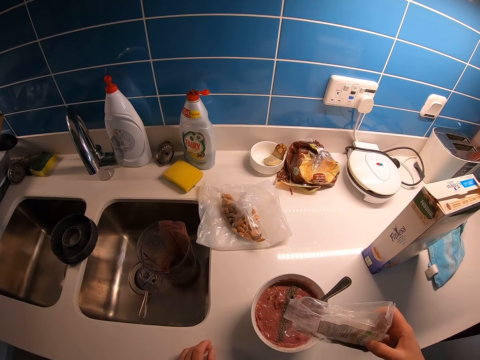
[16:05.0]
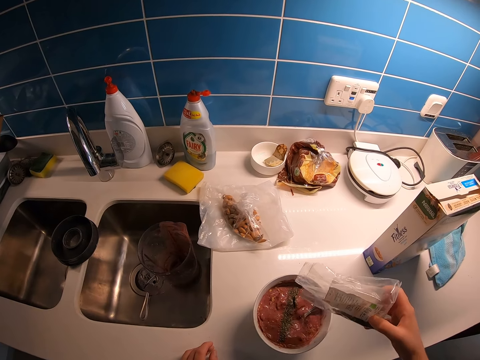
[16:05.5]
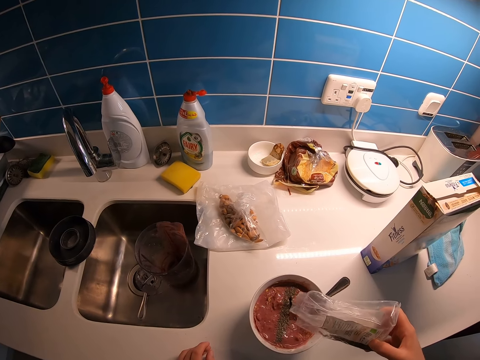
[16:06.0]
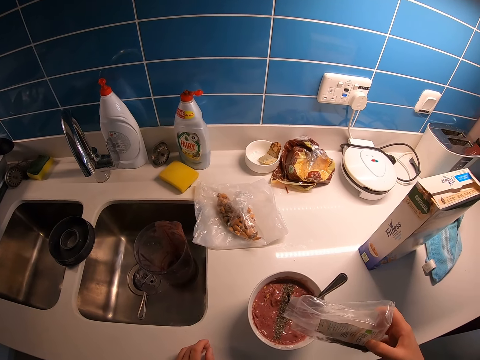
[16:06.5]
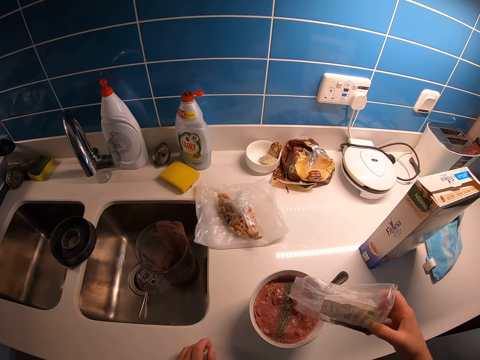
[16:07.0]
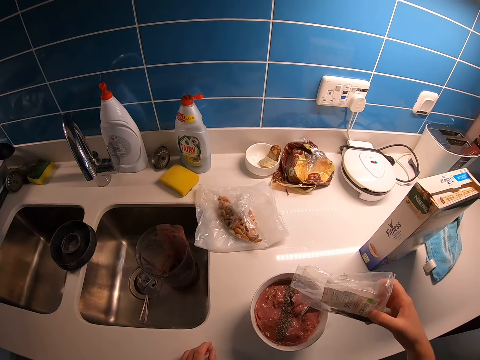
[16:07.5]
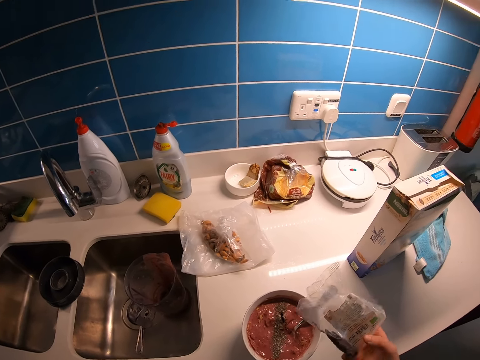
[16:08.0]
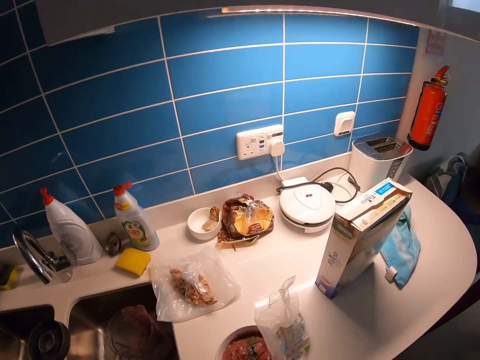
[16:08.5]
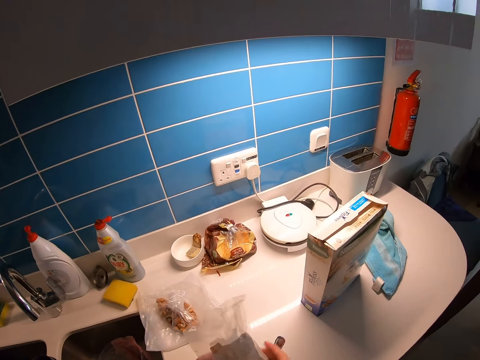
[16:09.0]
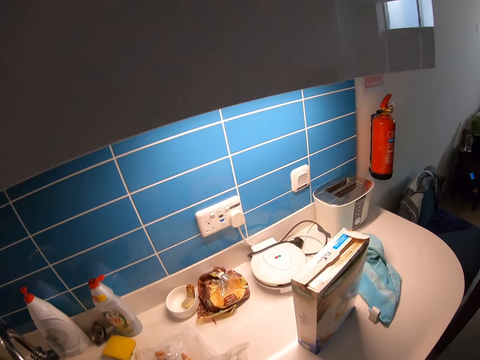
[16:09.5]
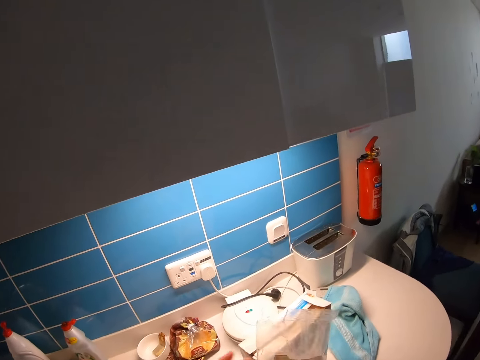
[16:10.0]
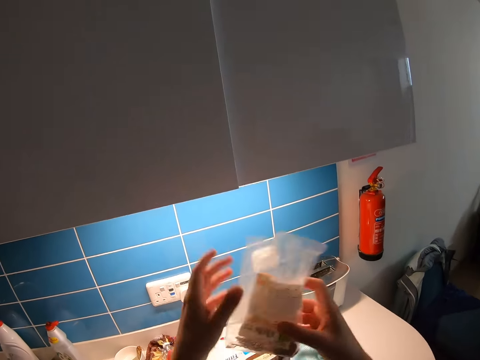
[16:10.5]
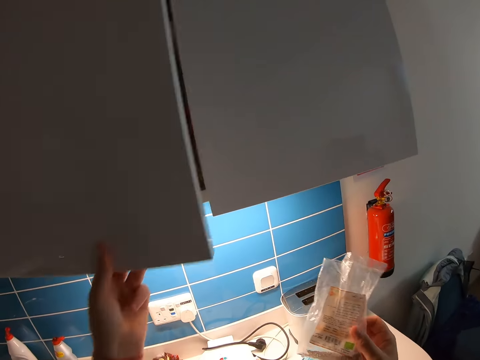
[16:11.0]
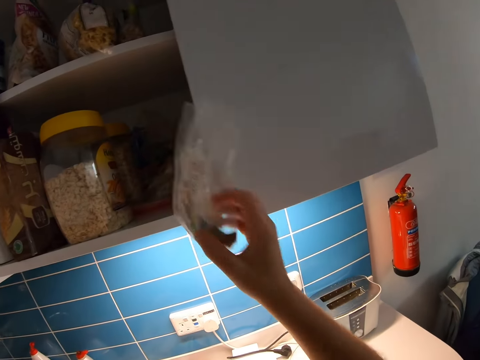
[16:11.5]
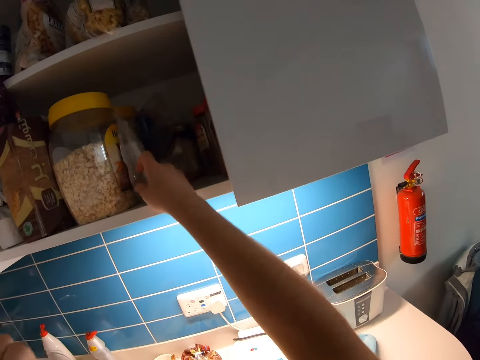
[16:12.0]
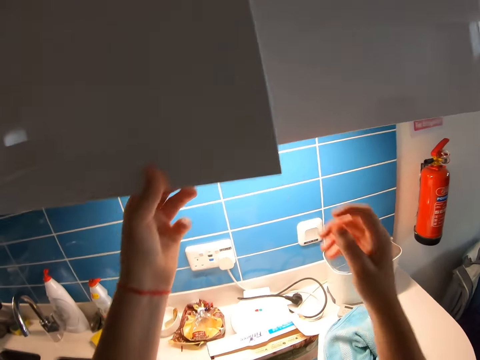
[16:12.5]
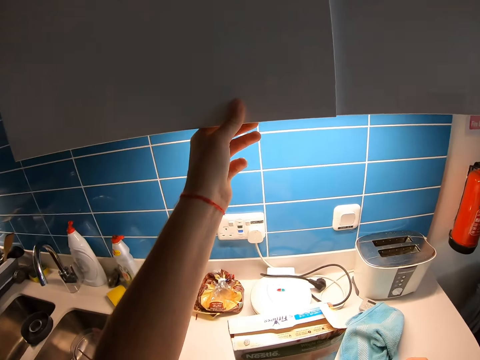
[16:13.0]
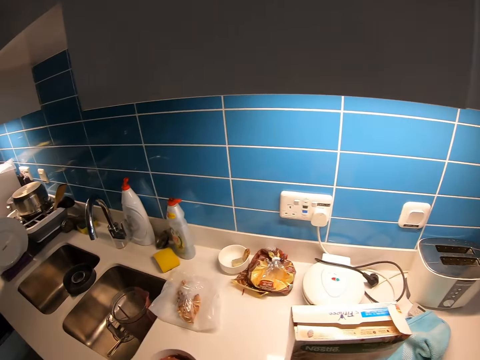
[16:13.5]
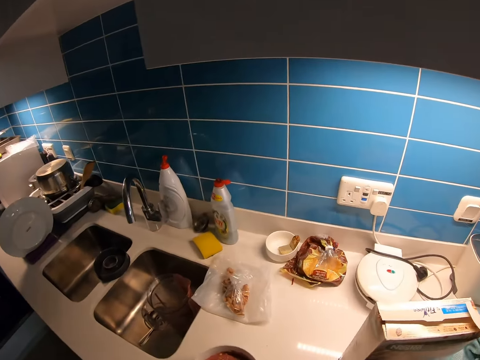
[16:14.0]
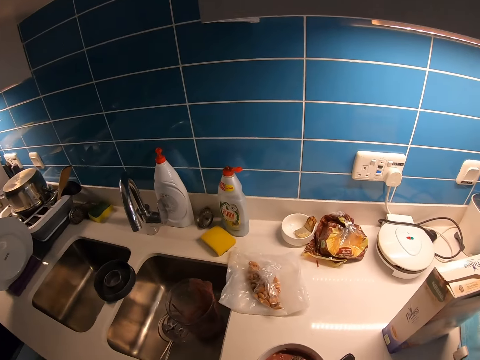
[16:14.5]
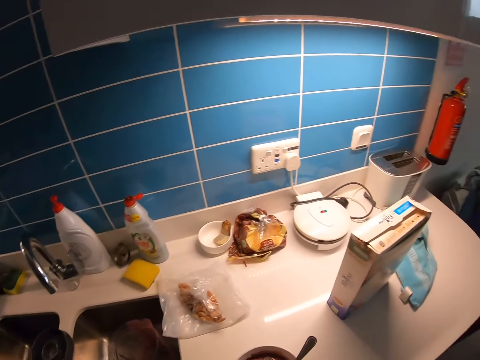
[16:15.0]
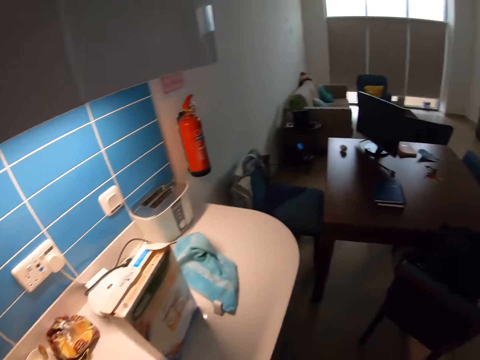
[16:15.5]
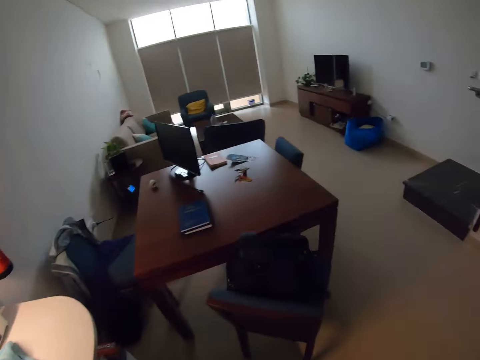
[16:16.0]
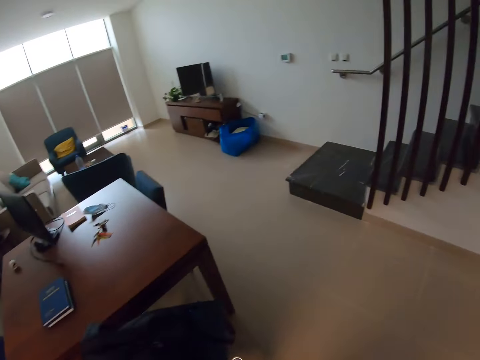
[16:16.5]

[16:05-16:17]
The camera wearer pulls the chia seed wrapper off the bowl. They walk around the kitchen. They hold the nylon bag. They open the cabinet. They put the chia seeds in the cabinet. They close the cabinet. They walk around the kitchen. They carry the bowl. They pick up the bowl. They walk around the house.
